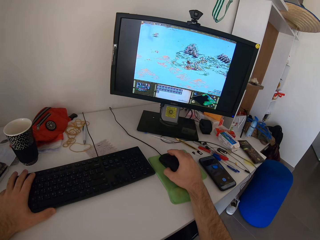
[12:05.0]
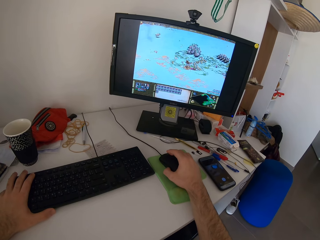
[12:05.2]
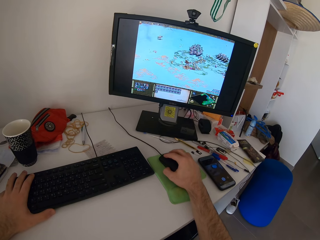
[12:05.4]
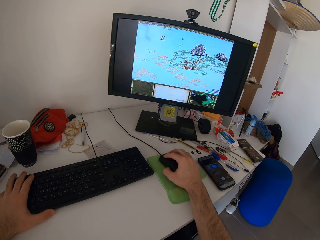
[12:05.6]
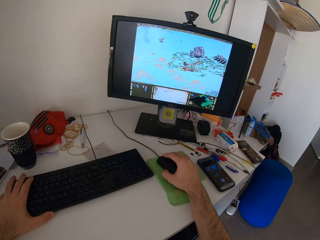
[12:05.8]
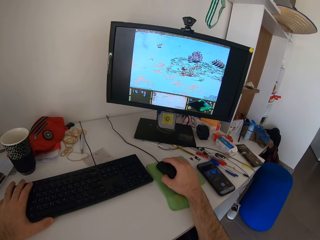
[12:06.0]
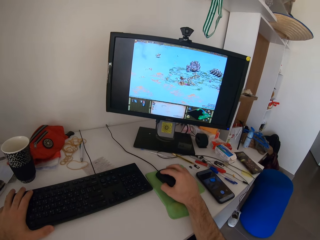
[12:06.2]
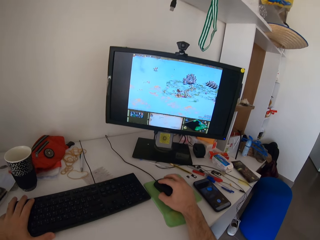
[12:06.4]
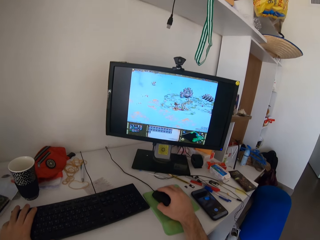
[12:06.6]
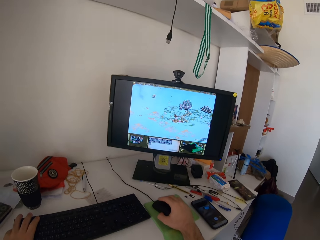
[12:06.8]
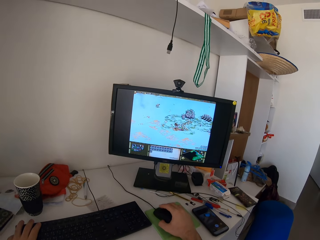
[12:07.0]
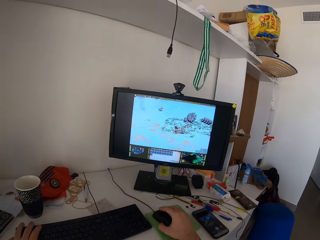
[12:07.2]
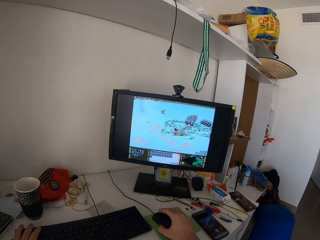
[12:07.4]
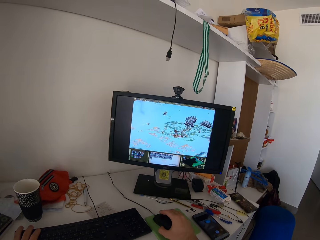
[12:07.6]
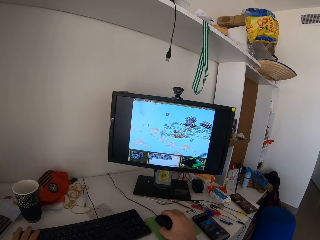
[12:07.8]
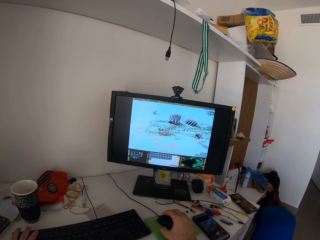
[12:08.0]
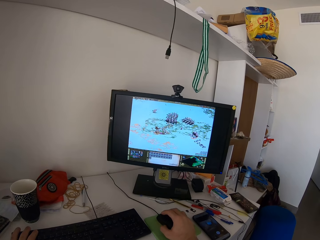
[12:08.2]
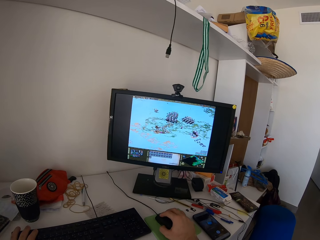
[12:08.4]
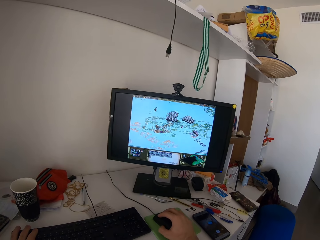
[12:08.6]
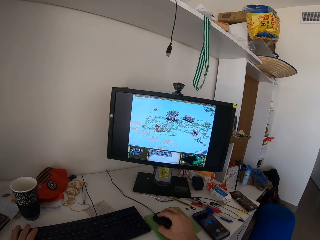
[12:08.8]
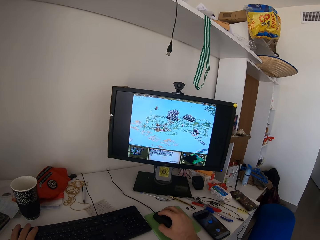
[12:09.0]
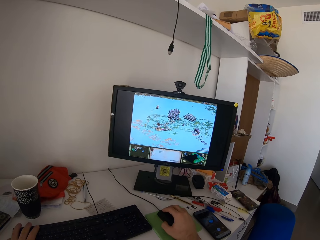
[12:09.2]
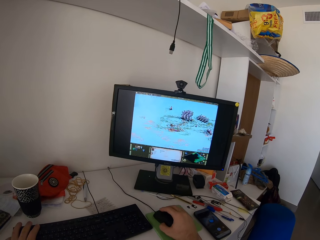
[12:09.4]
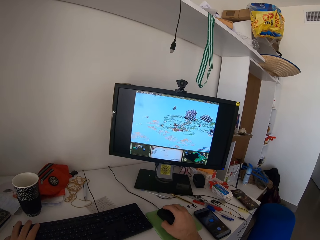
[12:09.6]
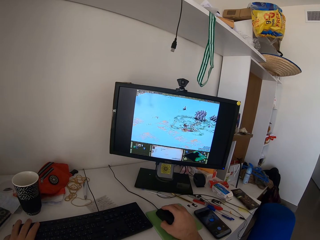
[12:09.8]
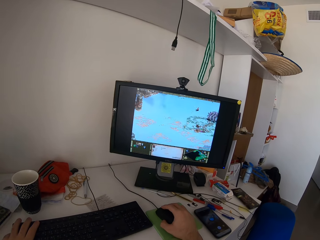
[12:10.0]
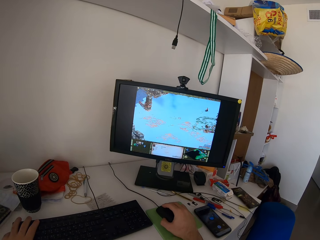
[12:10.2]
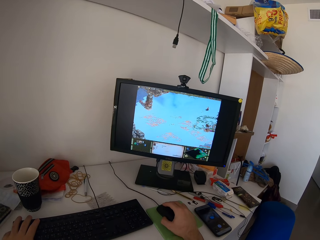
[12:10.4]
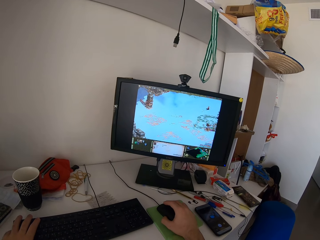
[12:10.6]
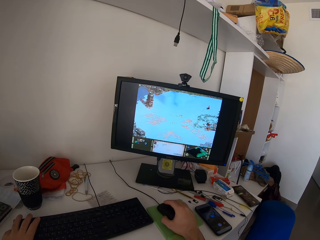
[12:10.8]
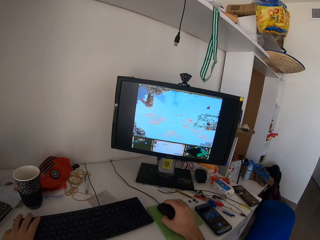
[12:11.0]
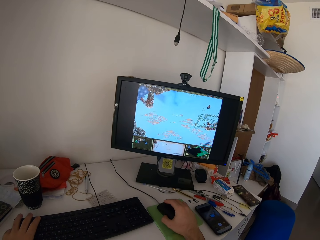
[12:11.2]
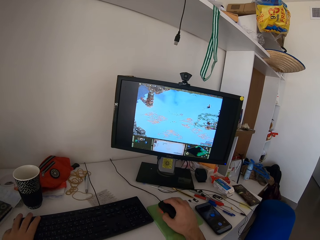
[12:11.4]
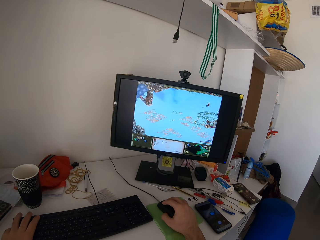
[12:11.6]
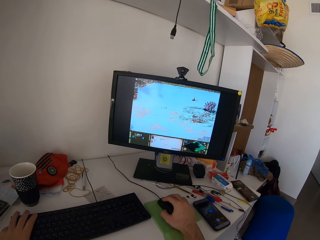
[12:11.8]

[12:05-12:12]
The camera wearer moves his head.

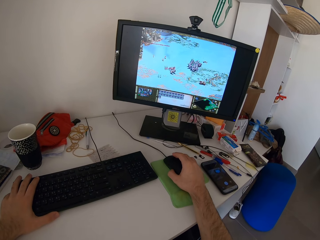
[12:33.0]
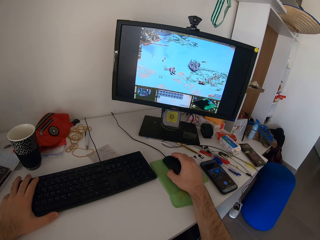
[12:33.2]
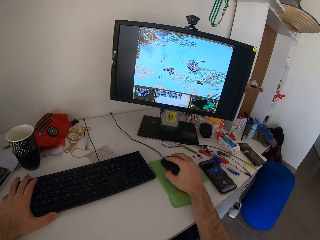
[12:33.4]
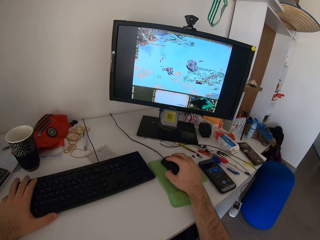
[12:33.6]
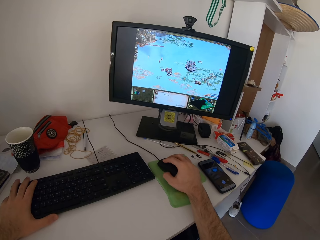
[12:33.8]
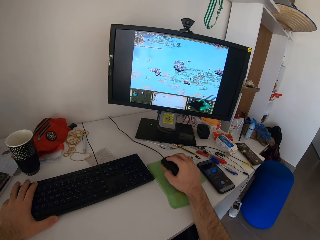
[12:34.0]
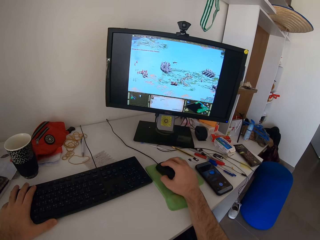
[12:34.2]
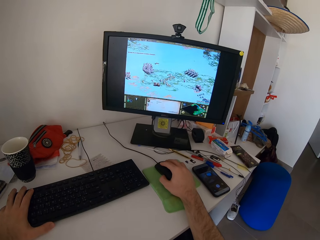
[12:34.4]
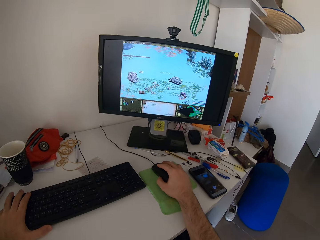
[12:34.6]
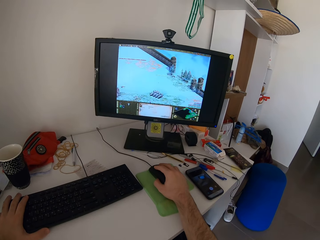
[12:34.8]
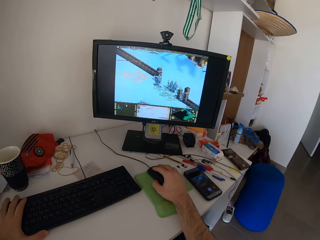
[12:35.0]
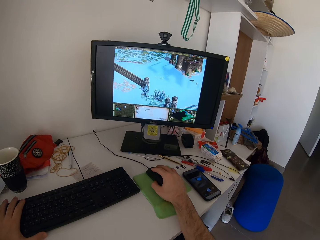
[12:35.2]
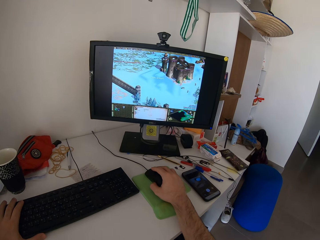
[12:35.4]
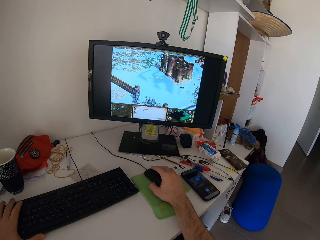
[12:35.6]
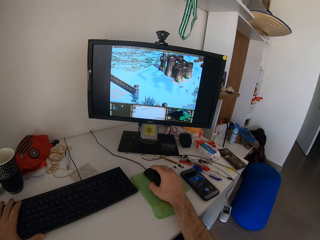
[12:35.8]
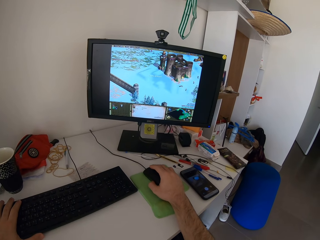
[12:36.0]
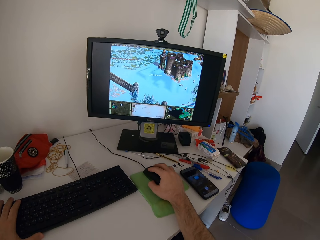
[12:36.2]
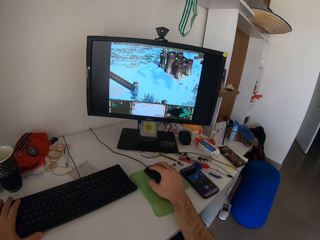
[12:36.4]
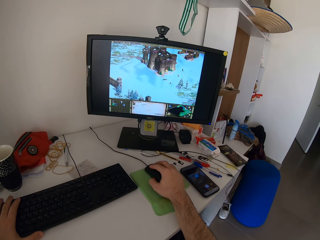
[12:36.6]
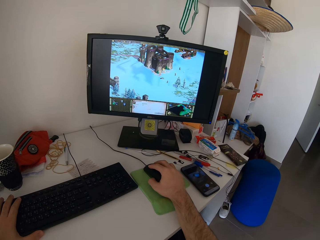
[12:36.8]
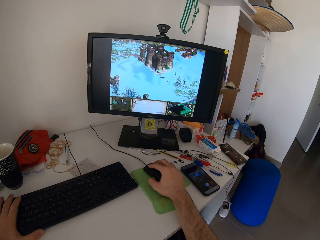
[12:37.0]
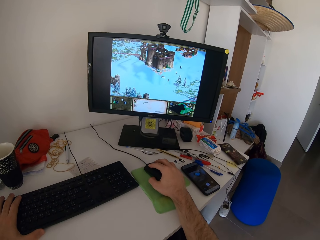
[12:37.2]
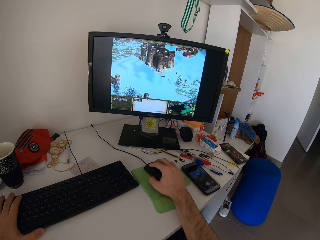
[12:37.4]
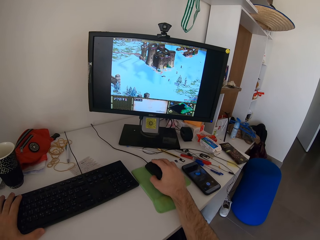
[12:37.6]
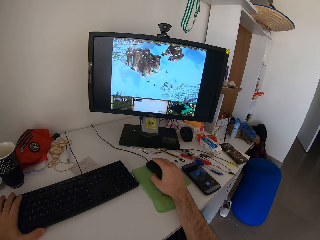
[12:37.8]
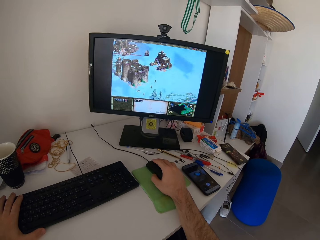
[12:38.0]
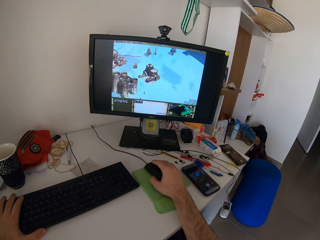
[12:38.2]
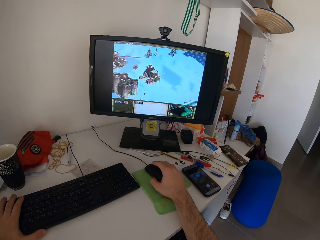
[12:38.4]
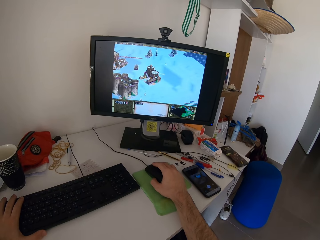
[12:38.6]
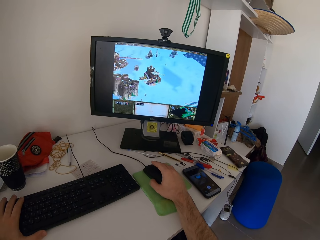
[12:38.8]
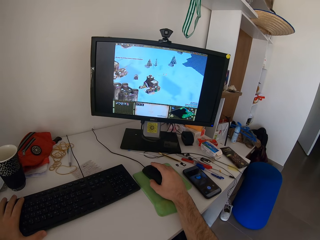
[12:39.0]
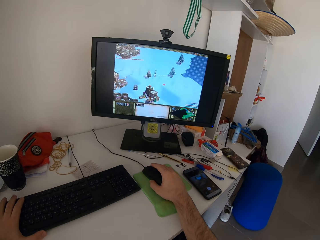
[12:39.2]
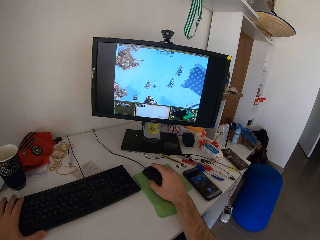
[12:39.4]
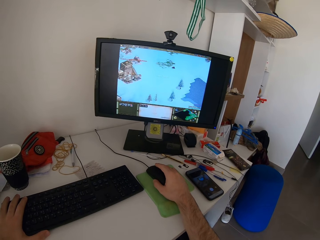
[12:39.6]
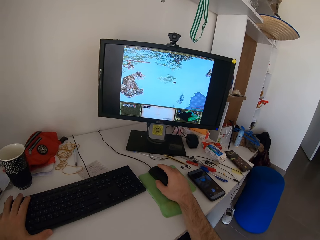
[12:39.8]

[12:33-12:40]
The camera wearer moves his head.

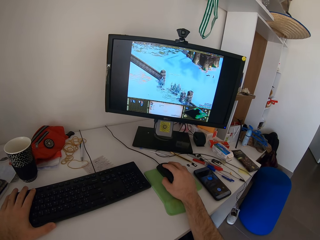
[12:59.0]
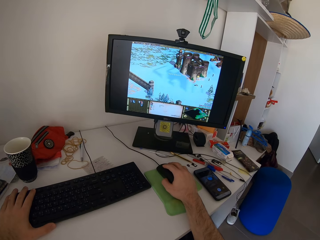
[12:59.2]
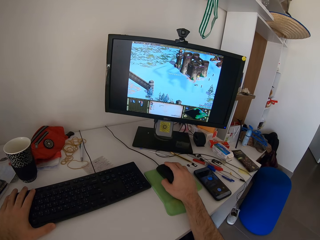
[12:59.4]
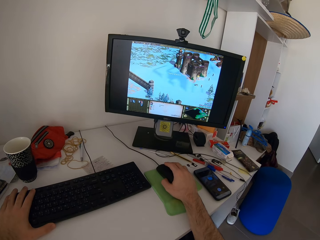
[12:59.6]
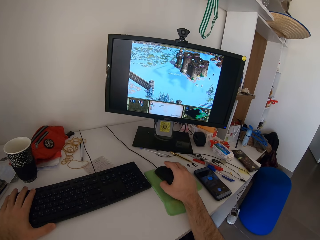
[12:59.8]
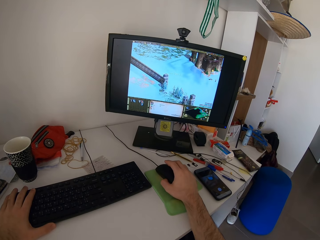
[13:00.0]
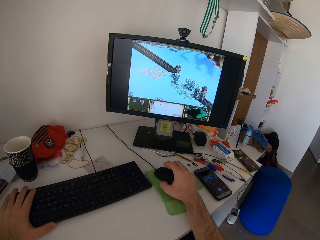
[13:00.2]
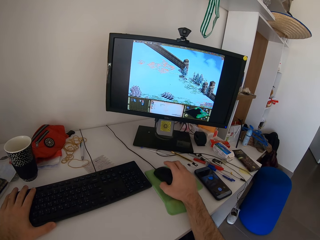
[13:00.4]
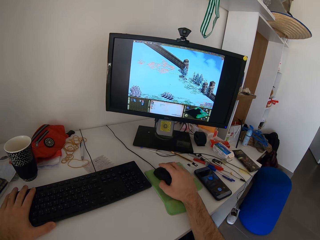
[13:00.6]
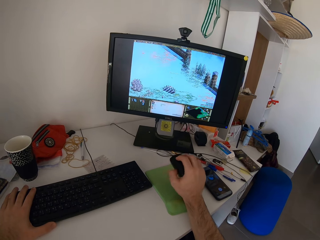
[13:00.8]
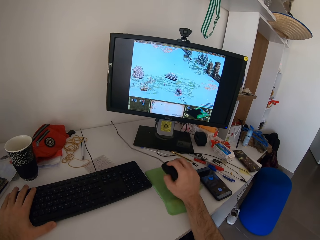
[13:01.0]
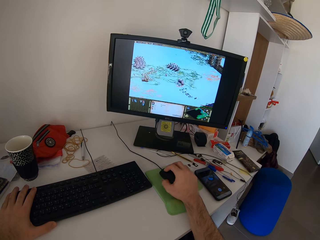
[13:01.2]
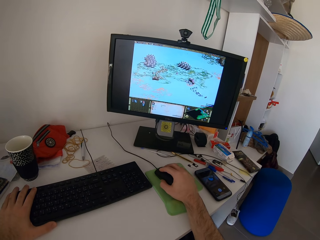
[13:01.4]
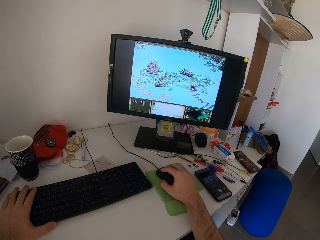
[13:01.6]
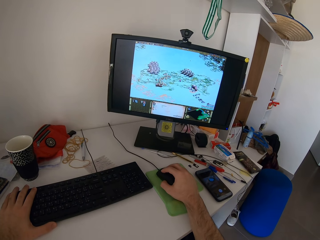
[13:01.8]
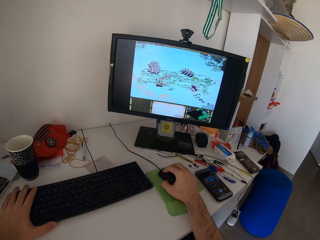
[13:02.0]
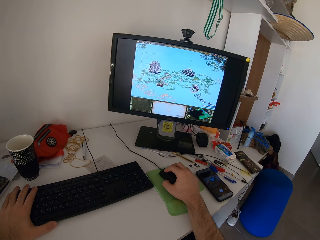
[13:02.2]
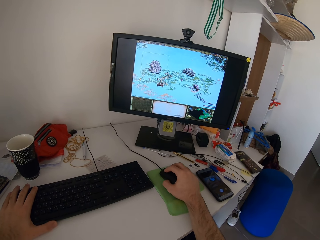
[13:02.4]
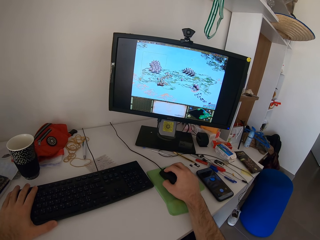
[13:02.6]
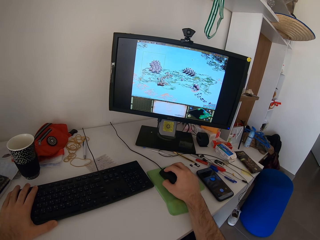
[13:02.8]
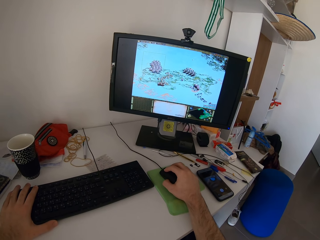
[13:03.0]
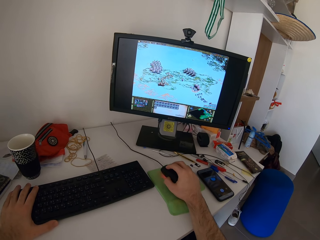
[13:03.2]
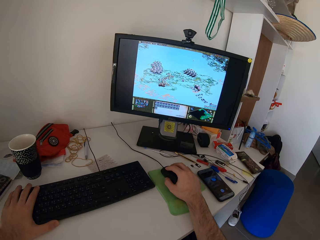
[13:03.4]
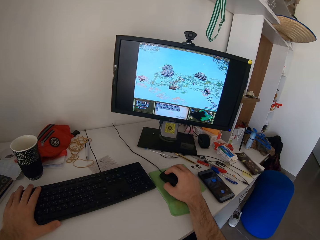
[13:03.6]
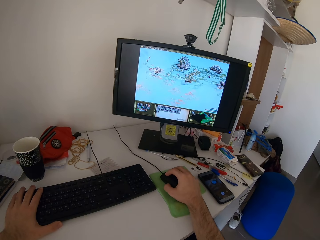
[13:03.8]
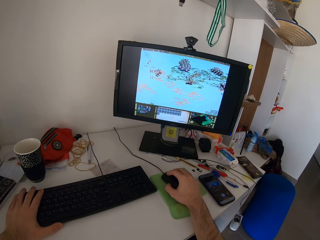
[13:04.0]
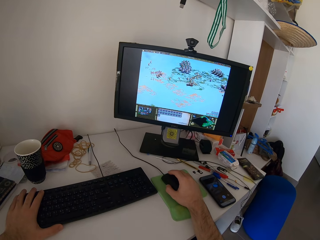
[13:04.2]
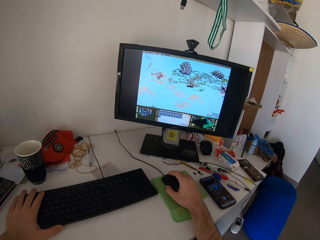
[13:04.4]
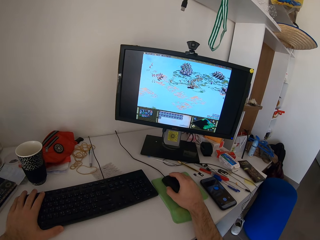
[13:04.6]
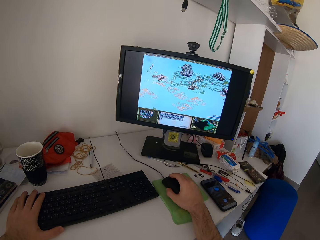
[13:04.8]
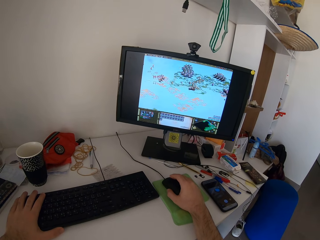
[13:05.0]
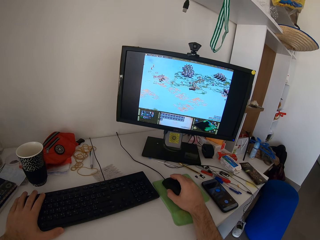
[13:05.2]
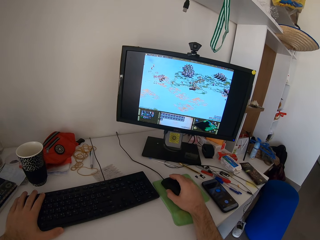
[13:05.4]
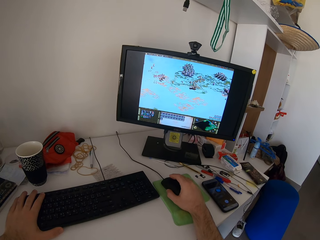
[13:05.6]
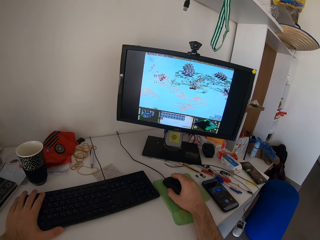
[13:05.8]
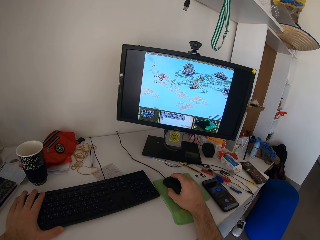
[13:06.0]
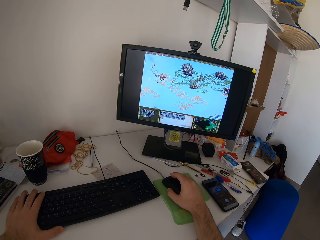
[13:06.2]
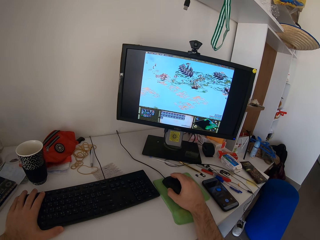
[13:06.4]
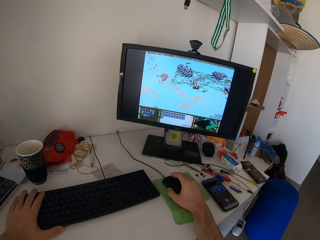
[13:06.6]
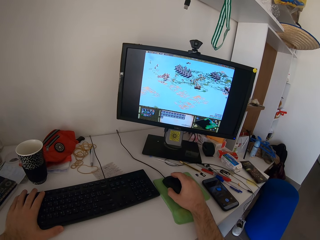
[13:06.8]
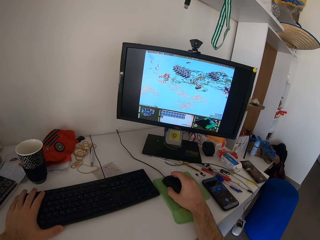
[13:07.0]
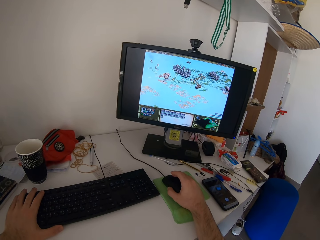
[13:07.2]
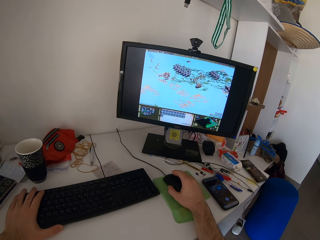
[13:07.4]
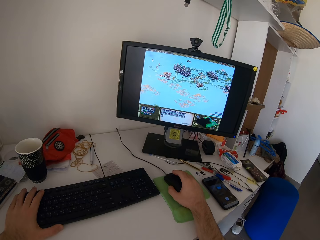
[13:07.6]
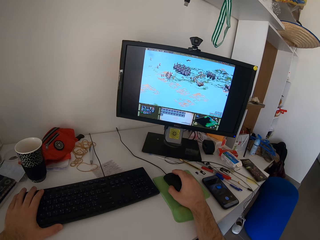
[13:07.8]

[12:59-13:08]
The camera wearer adjusts the hand holding the mouse. They play a video game with the mouse.
